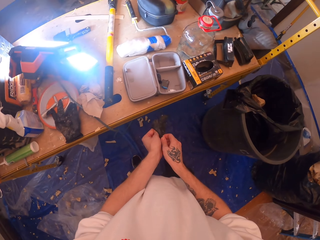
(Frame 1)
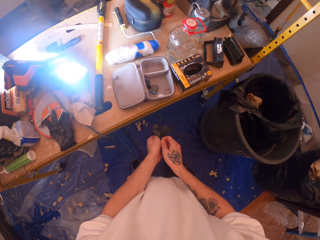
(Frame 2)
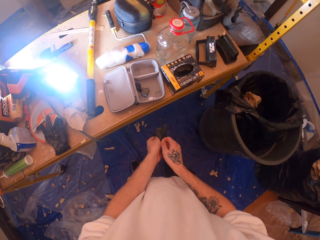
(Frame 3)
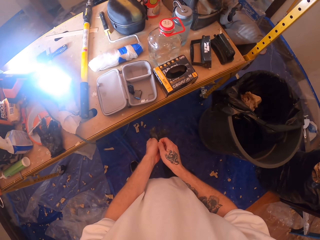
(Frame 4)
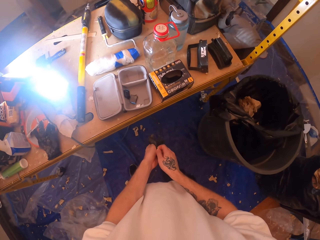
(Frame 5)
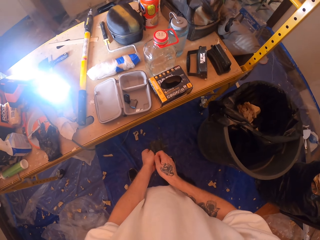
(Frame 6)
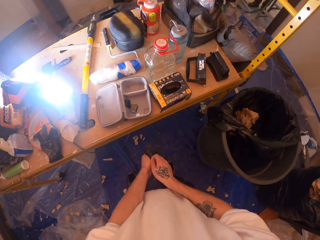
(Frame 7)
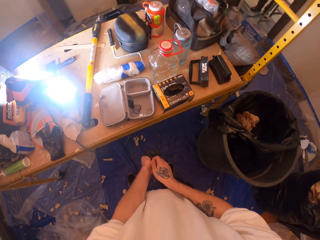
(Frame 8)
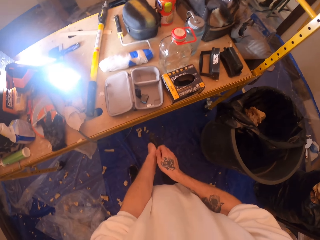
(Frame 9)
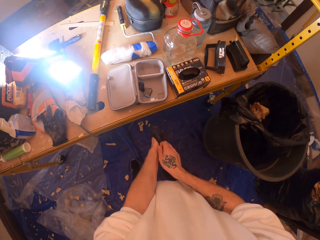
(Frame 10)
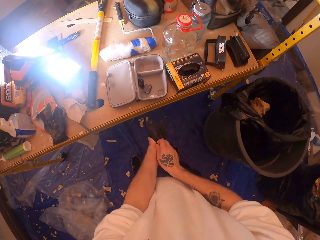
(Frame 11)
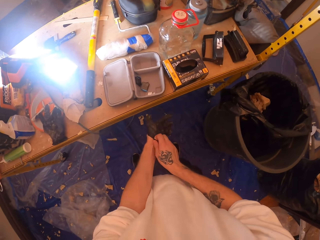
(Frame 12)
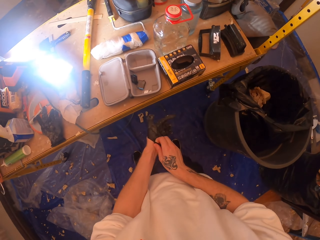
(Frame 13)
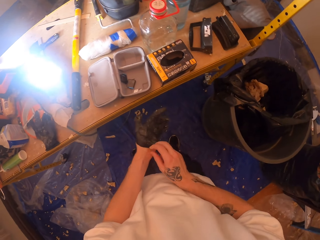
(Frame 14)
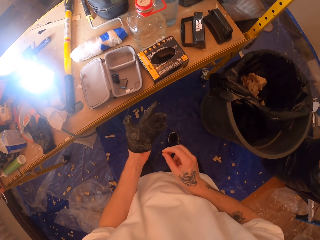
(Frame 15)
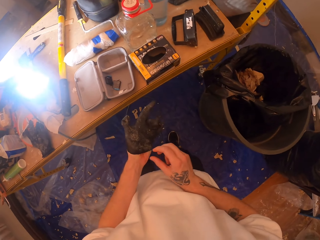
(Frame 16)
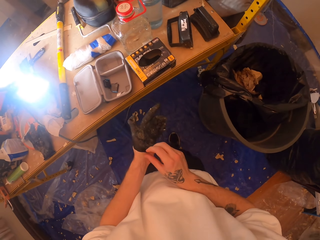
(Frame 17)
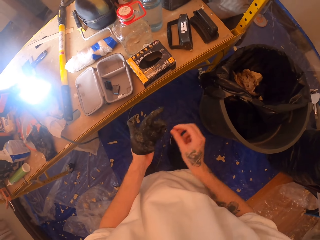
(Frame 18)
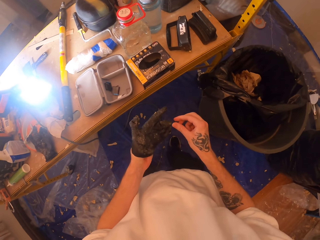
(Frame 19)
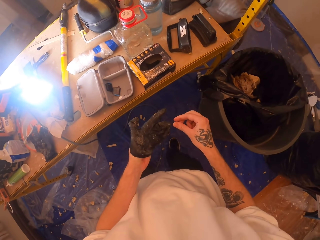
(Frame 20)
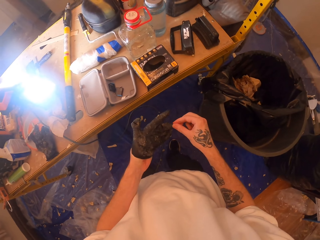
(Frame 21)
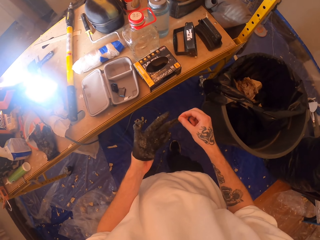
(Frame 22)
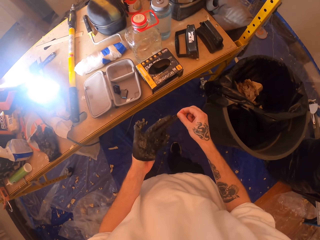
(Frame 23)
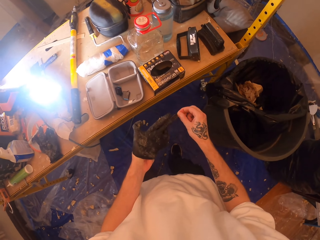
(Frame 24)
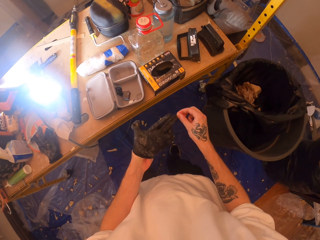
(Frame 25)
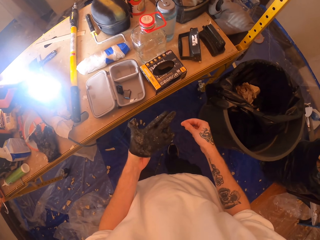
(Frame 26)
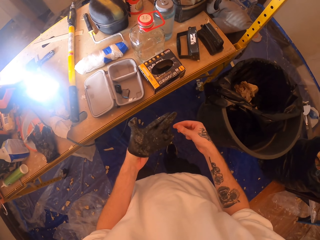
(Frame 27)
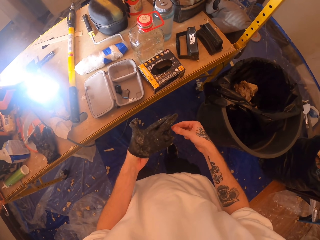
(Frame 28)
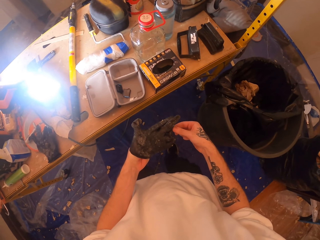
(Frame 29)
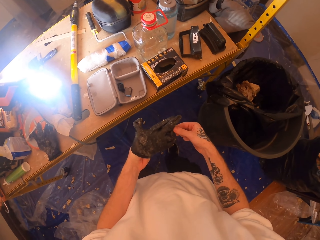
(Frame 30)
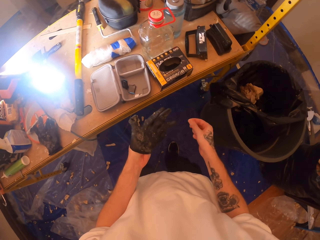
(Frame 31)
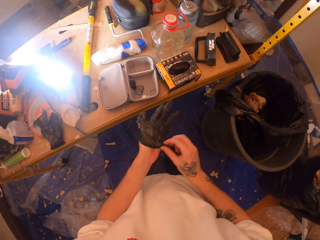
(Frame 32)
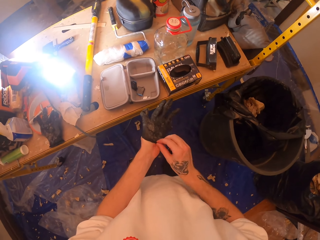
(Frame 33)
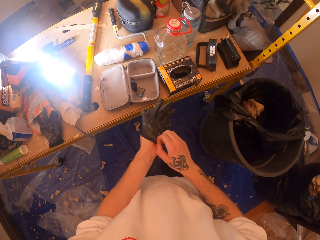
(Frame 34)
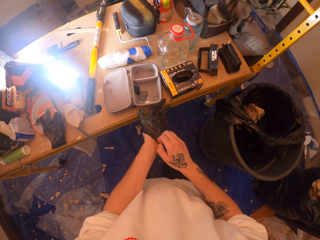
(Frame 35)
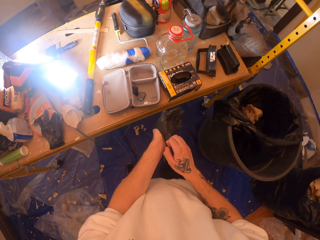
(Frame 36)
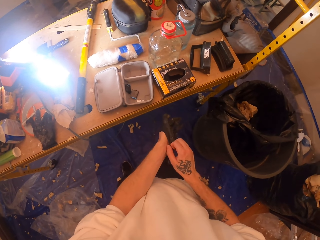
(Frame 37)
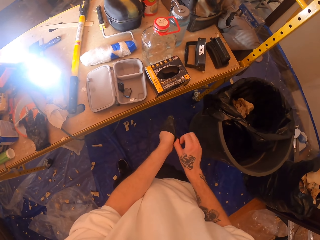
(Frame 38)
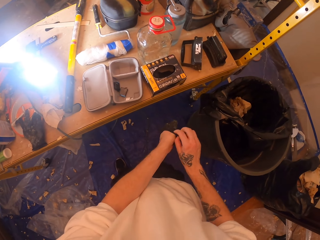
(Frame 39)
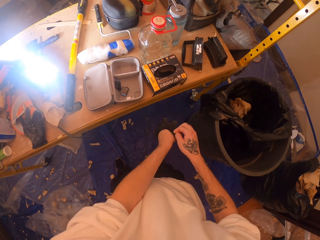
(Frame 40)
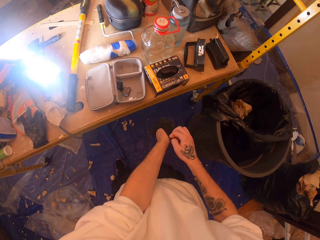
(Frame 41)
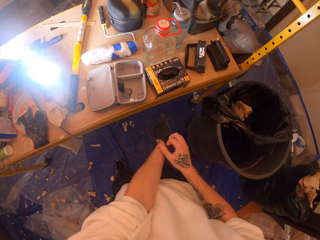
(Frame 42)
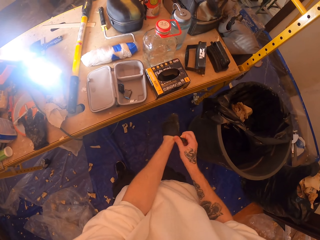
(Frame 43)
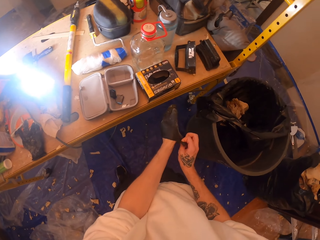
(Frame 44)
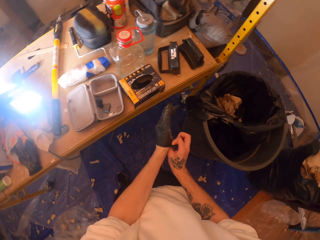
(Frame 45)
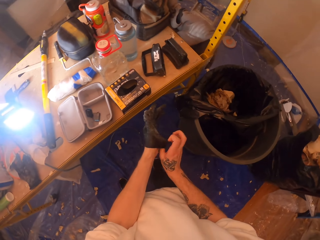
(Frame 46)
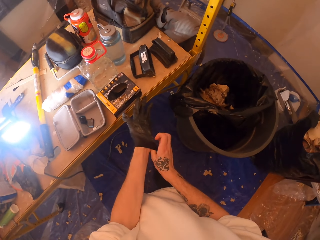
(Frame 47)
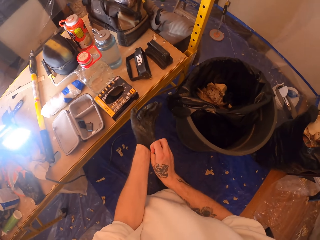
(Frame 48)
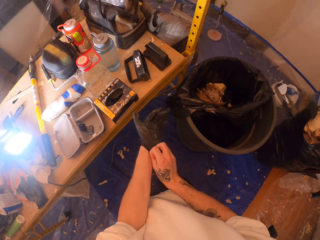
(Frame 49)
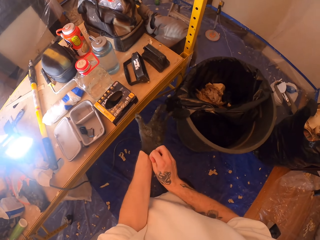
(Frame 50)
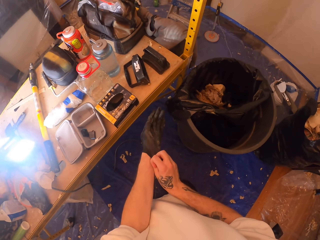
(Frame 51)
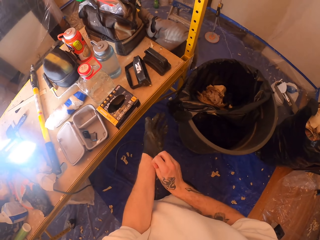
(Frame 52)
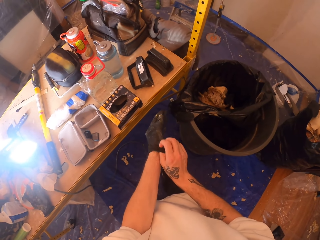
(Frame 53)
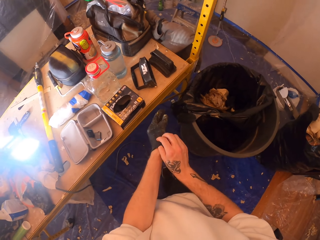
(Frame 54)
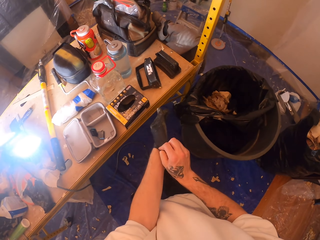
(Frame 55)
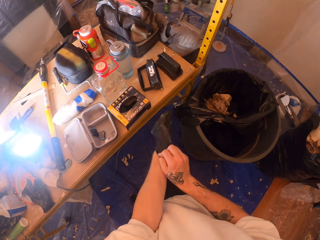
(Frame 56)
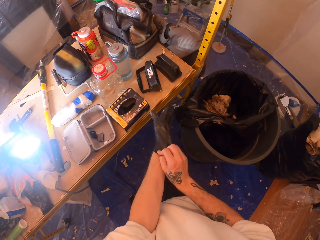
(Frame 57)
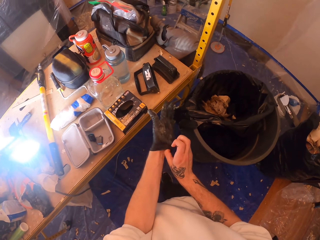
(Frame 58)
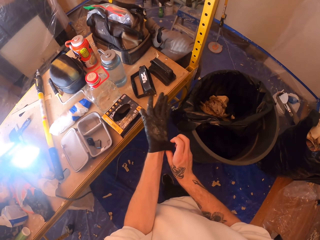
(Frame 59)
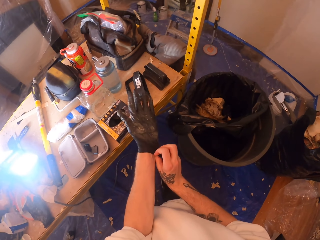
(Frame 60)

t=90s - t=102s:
The camera wearer wears the glove on the left hand. They pull the glove. They straighten the finger. They wear the glove. They pull the glove. They wear the glove on the left hand.

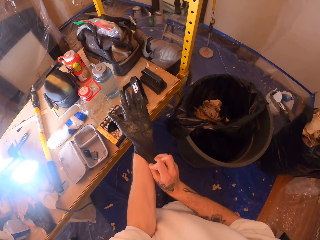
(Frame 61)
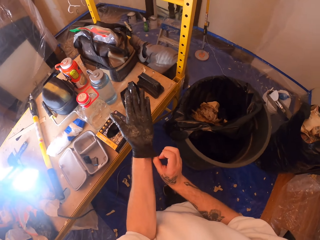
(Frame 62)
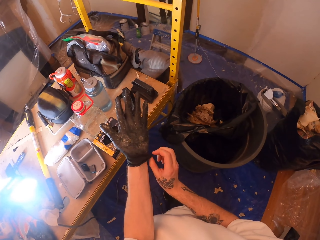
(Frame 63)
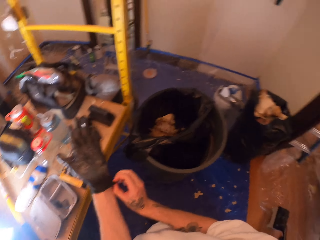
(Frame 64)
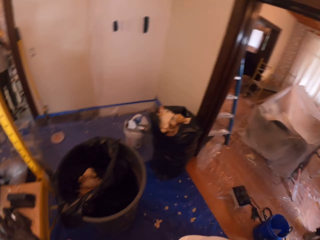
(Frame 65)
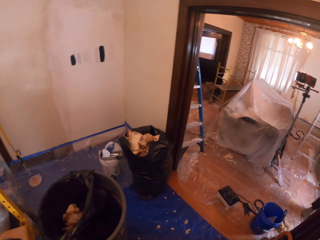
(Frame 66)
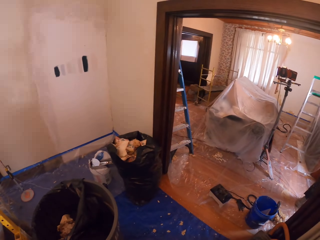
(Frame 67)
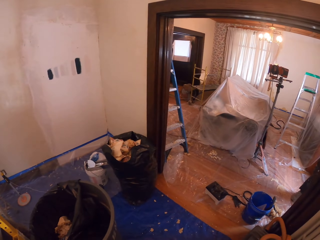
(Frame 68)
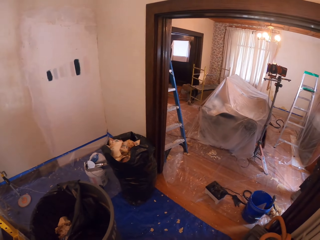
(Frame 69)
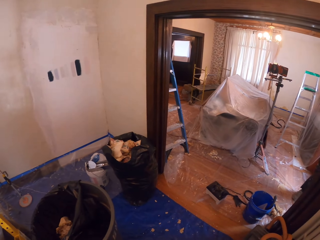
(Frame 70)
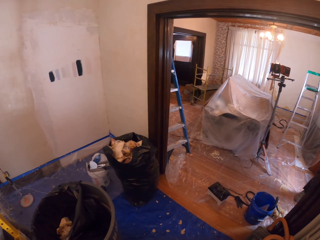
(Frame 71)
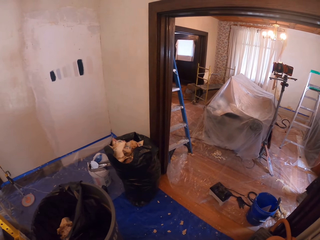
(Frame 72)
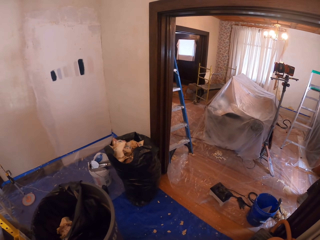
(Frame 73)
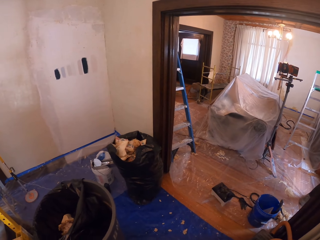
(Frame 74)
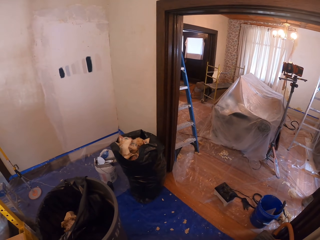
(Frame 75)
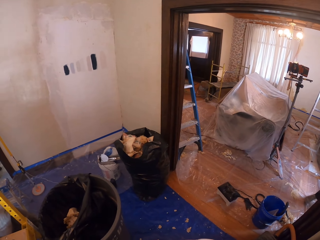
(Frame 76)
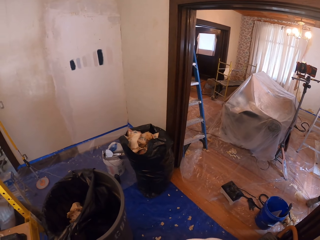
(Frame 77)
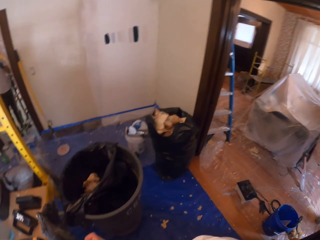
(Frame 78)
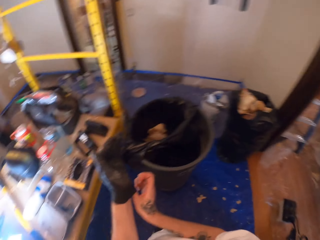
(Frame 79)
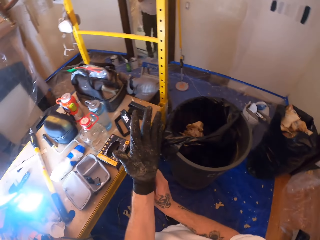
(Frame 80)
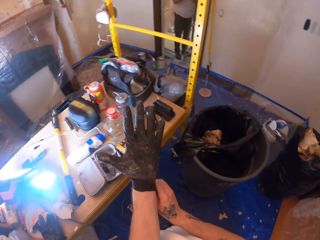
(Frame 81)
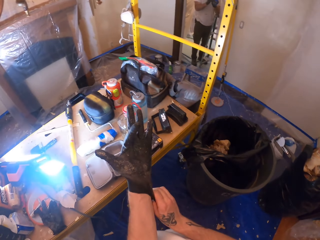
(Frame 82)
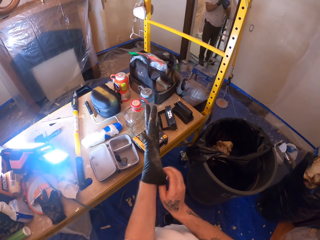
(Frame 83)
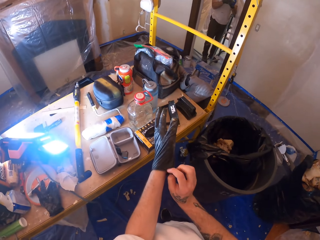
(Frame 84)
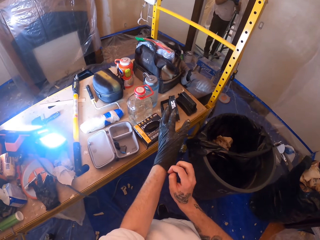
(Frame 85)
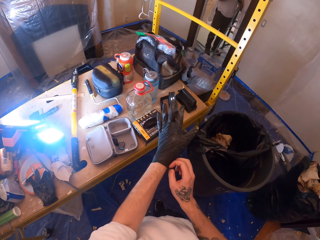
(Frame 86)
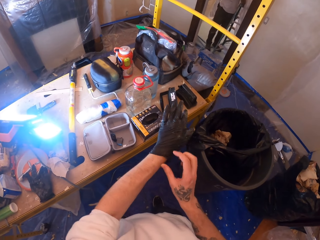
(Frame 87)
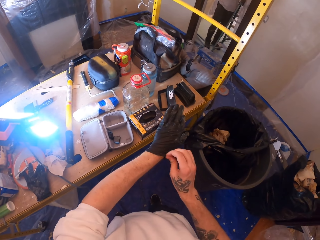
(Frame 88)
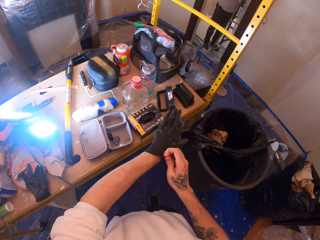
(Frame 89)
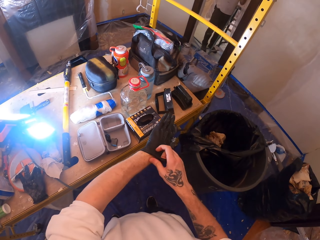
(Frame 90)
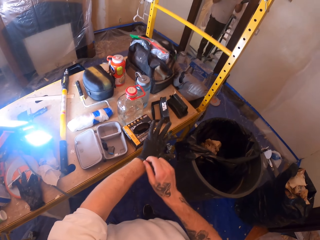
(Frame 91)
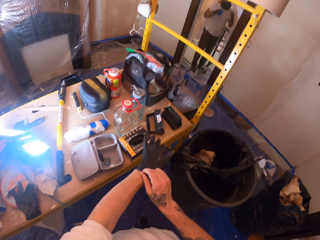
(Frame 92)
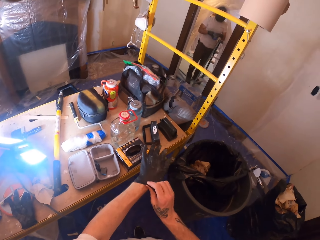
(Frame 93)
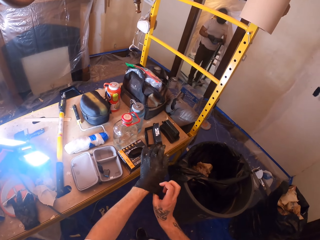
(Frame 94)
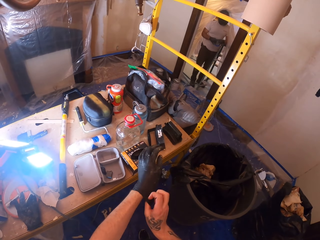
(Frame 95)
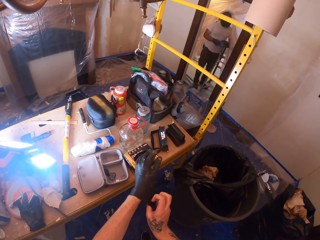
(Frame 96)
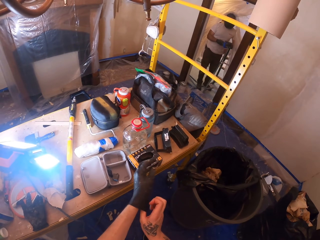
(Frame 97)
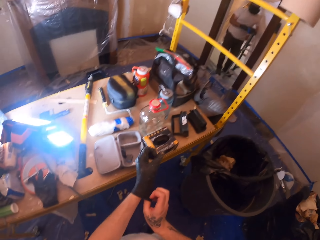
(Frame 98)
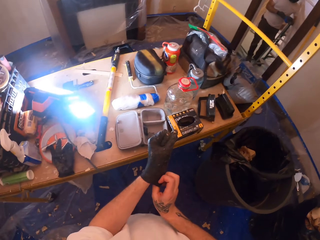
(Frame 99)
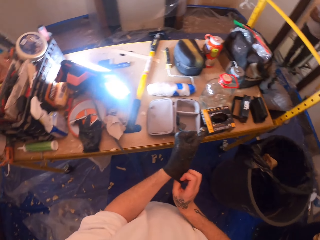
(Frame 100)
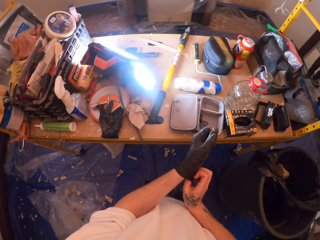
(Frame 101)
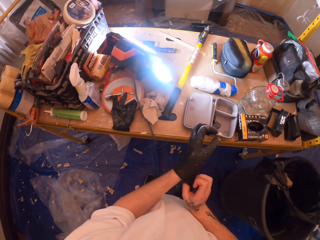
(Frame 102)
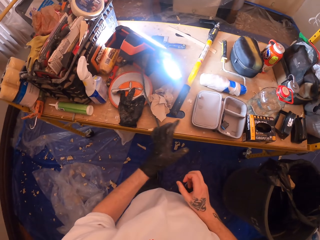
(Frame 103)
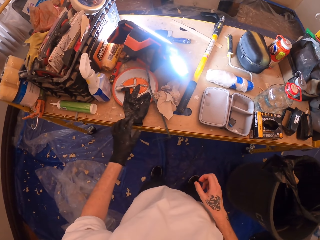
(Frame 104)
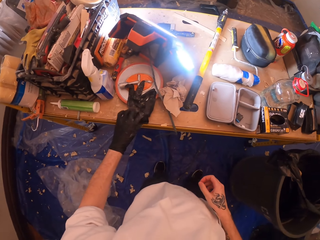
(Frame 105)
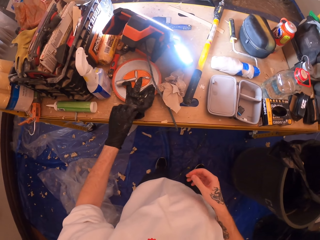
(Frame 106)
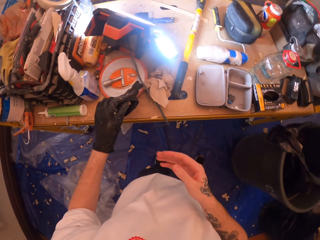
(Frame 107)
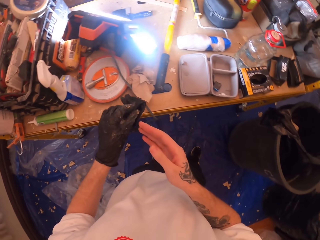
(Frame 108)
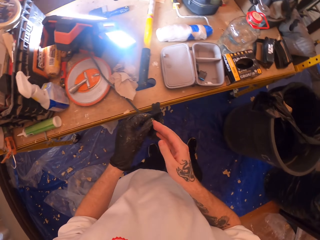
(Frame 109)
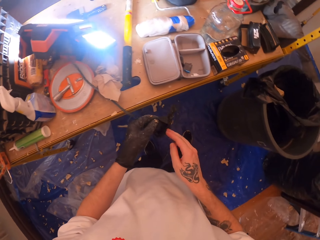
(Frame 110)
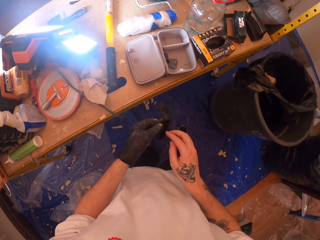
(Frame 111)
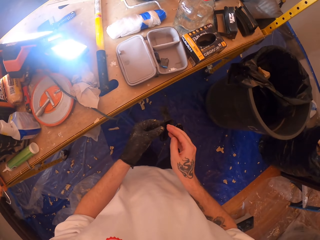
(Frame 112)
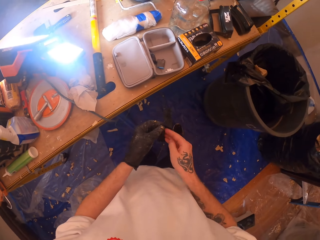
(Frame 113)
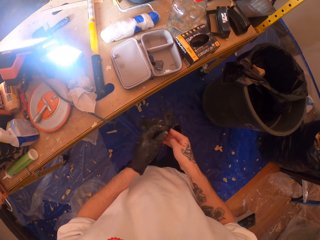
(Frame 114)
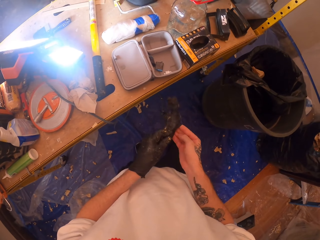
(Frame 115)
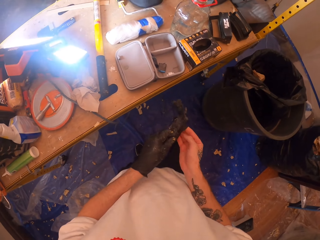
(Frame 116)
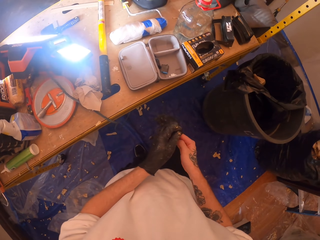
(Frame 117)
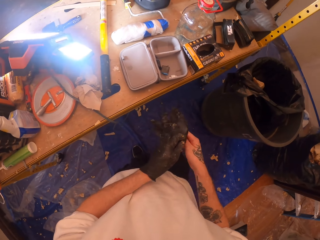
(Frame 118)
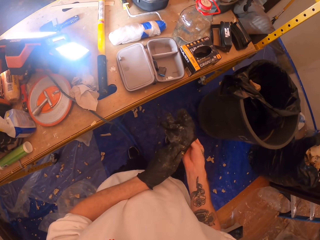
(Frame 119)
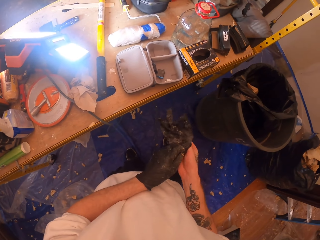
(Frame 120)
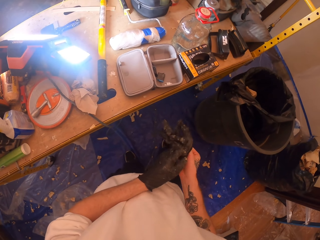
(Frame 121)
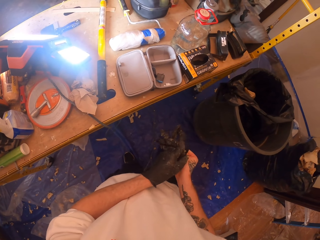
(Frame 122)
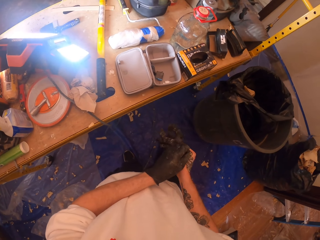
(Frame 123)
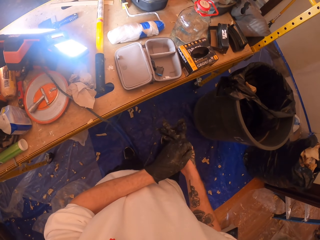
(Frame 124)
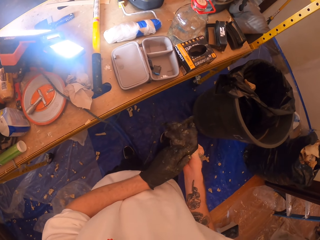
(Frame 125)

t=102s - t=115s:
The camera wearer looks around. They wear the glove on the left hand. They move the left hand. They pick up a glove. They lift the glove. They wear the glove on the right hand.
